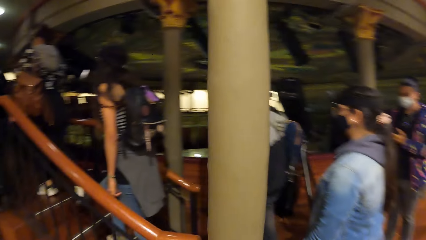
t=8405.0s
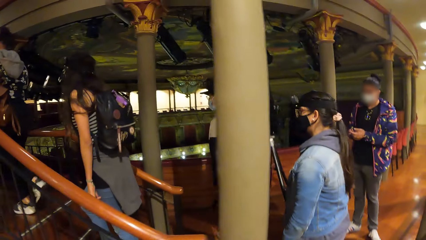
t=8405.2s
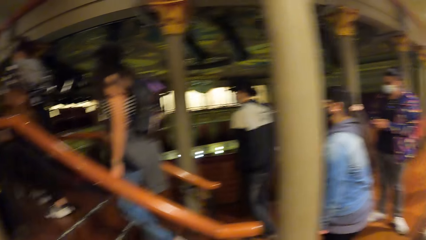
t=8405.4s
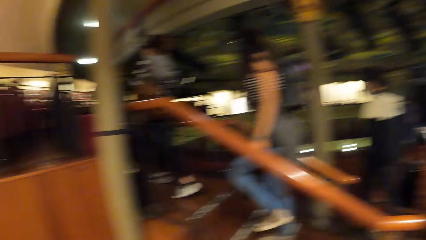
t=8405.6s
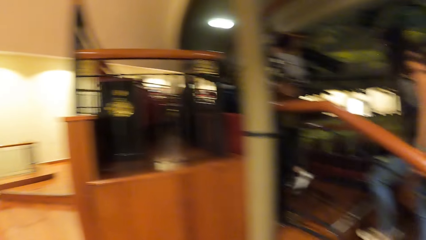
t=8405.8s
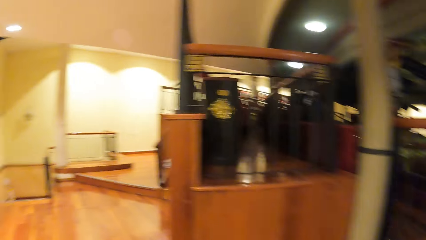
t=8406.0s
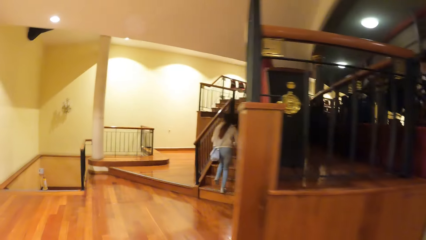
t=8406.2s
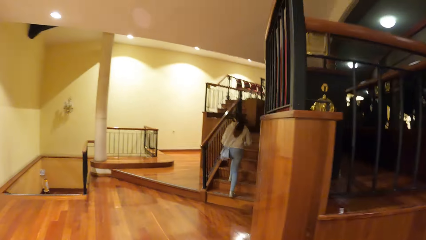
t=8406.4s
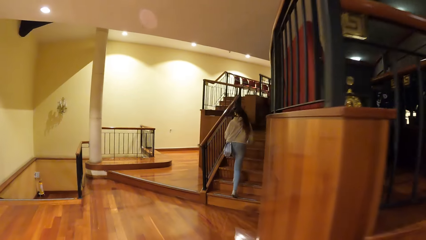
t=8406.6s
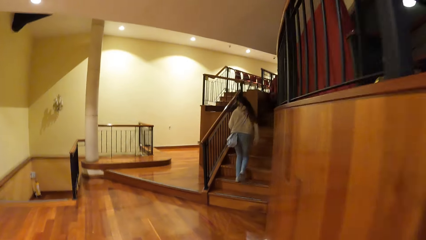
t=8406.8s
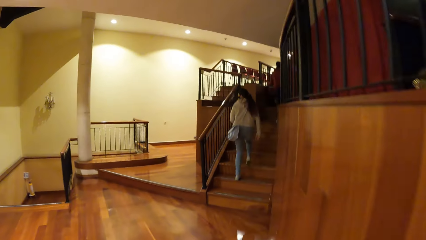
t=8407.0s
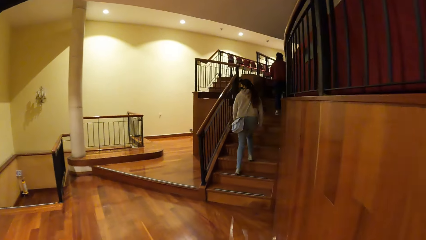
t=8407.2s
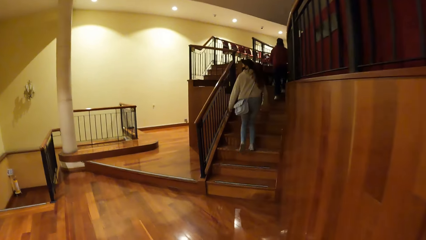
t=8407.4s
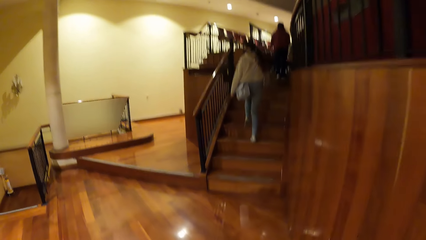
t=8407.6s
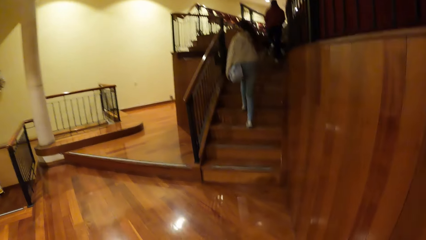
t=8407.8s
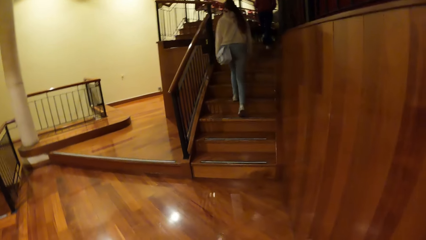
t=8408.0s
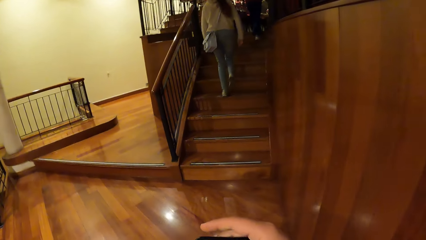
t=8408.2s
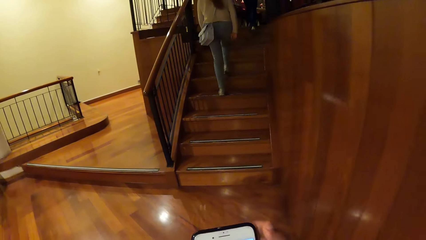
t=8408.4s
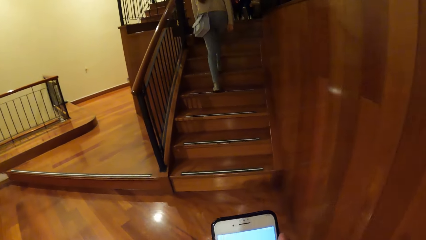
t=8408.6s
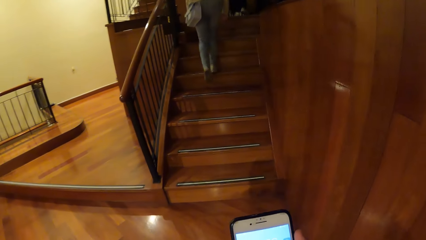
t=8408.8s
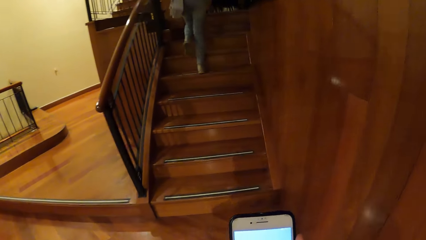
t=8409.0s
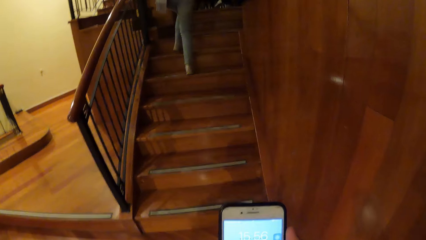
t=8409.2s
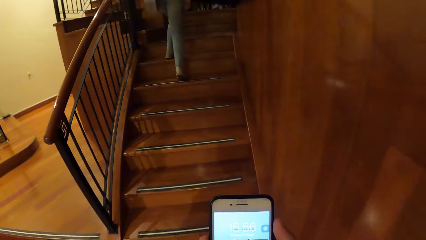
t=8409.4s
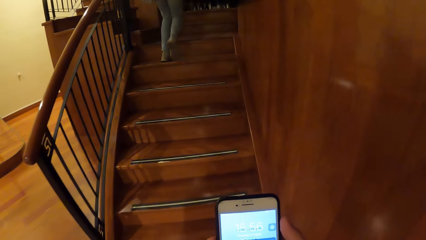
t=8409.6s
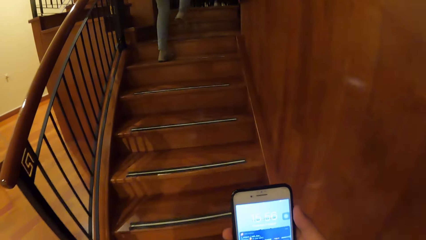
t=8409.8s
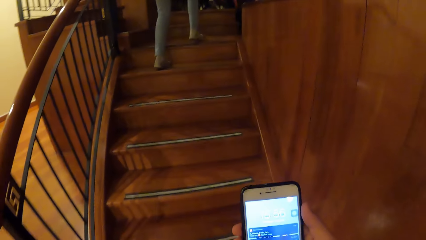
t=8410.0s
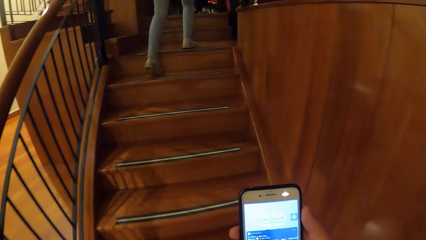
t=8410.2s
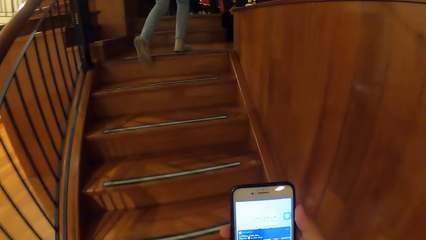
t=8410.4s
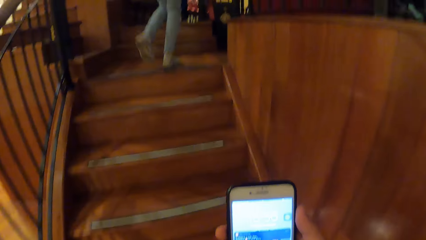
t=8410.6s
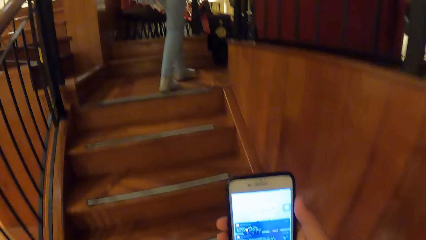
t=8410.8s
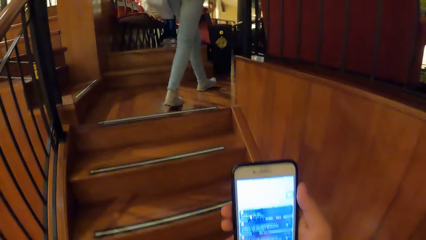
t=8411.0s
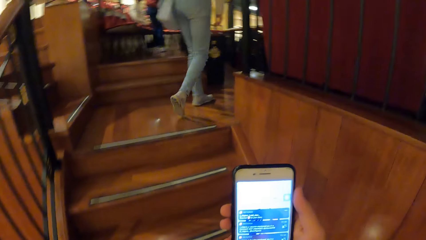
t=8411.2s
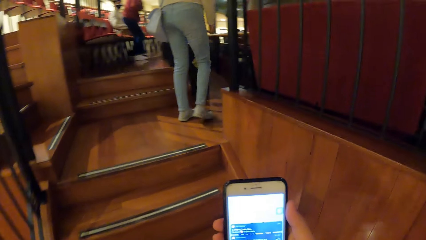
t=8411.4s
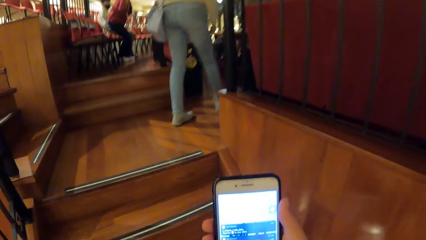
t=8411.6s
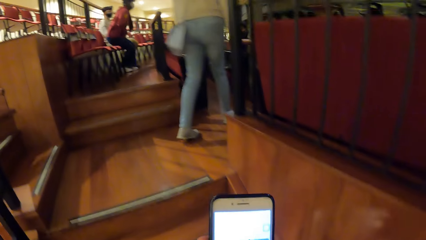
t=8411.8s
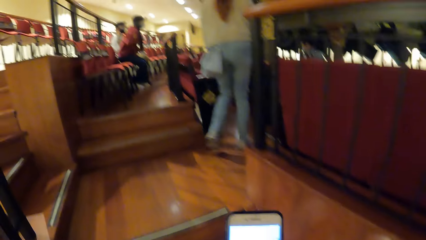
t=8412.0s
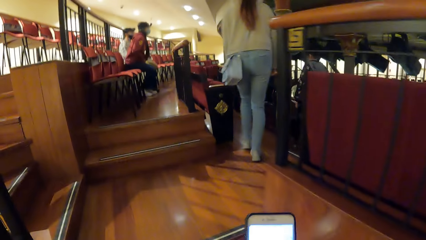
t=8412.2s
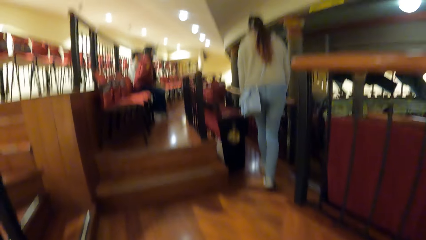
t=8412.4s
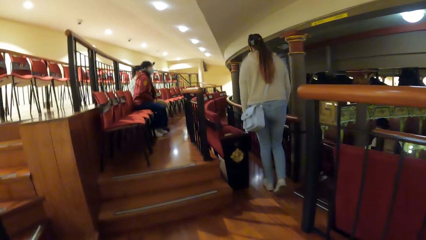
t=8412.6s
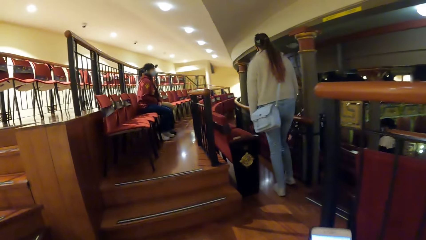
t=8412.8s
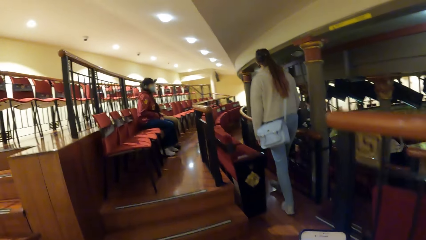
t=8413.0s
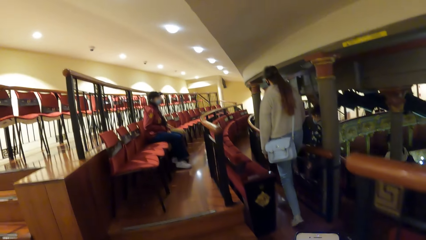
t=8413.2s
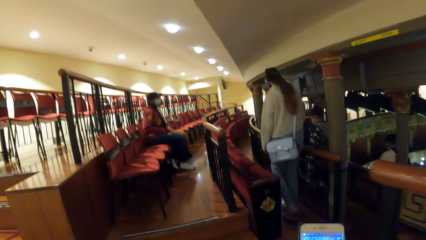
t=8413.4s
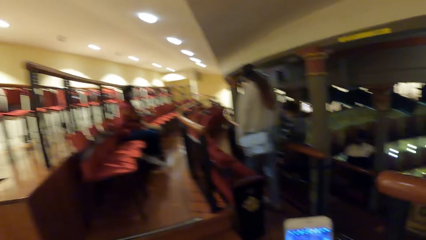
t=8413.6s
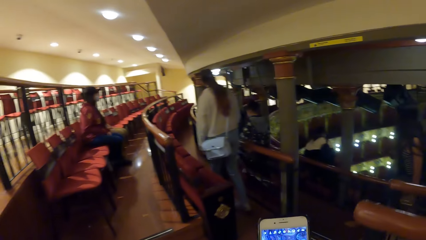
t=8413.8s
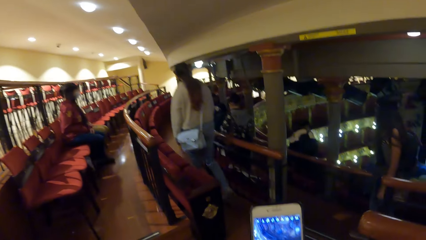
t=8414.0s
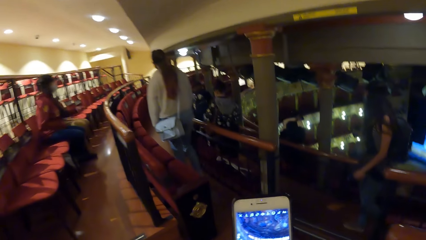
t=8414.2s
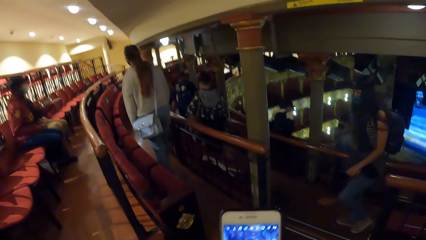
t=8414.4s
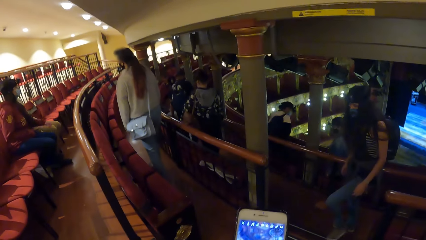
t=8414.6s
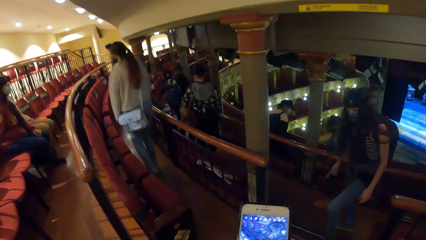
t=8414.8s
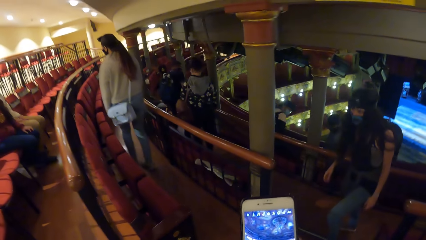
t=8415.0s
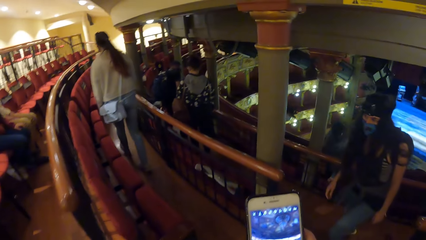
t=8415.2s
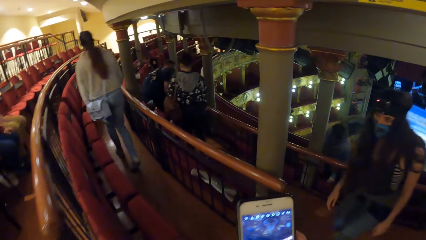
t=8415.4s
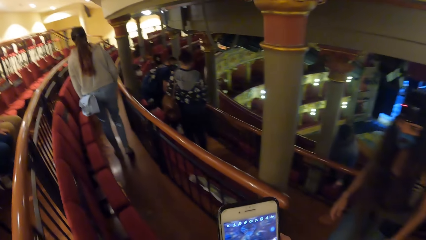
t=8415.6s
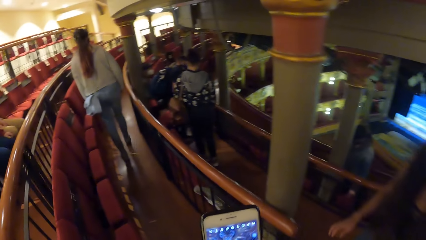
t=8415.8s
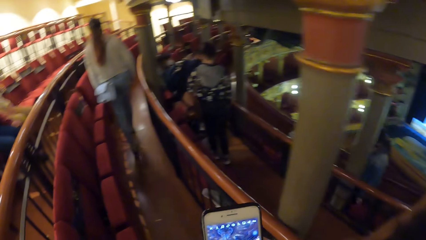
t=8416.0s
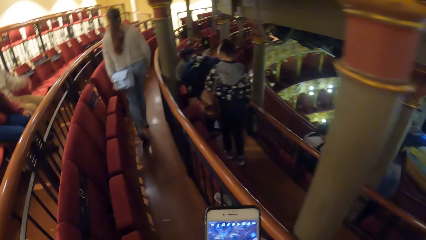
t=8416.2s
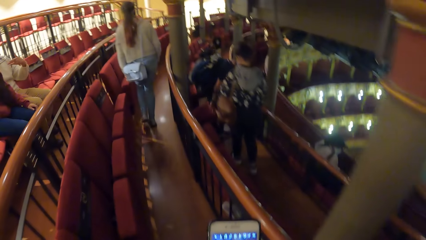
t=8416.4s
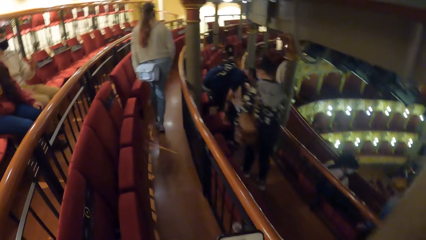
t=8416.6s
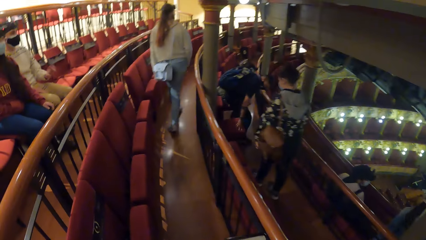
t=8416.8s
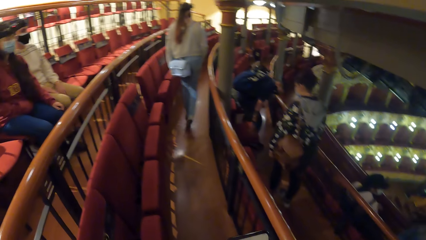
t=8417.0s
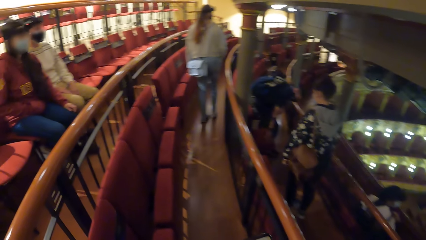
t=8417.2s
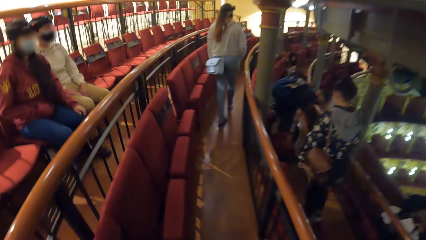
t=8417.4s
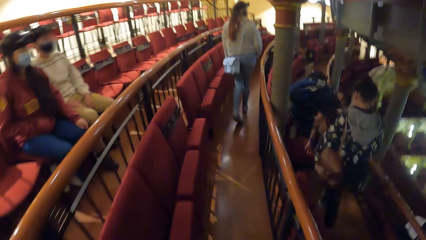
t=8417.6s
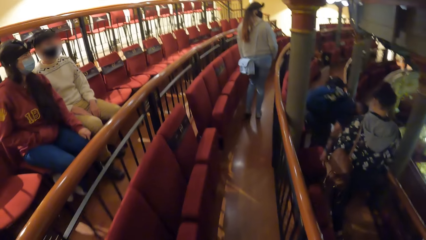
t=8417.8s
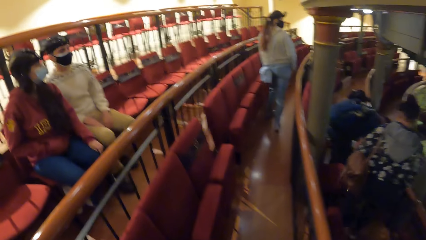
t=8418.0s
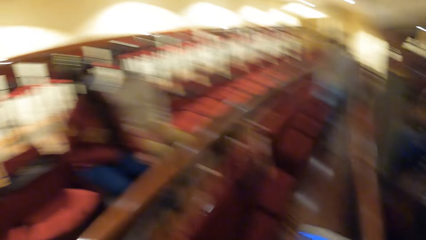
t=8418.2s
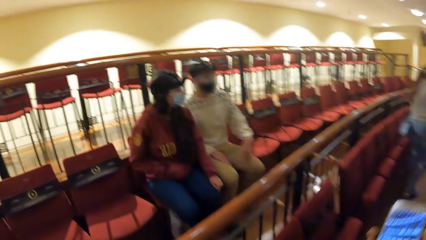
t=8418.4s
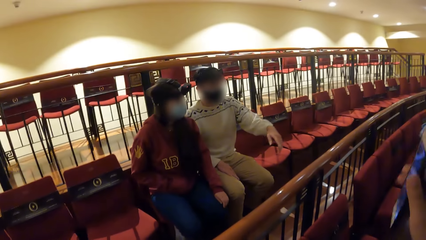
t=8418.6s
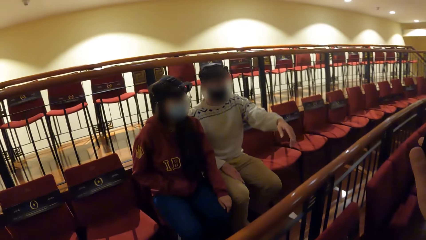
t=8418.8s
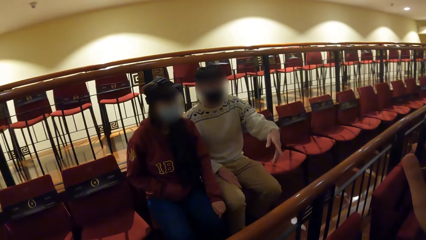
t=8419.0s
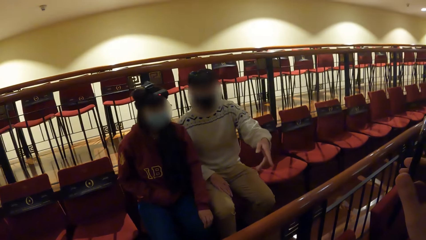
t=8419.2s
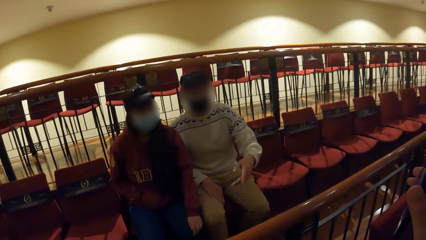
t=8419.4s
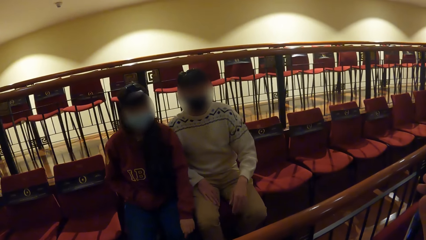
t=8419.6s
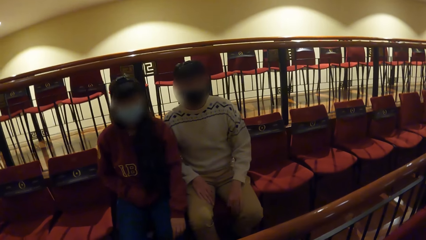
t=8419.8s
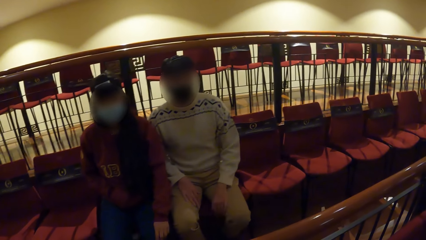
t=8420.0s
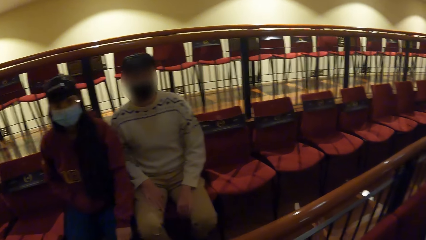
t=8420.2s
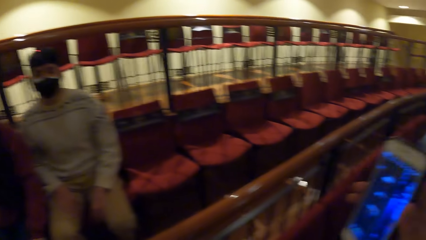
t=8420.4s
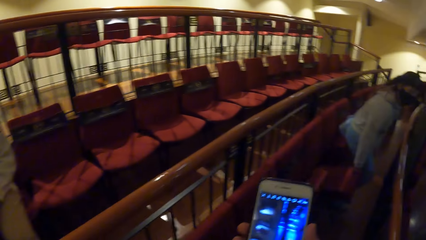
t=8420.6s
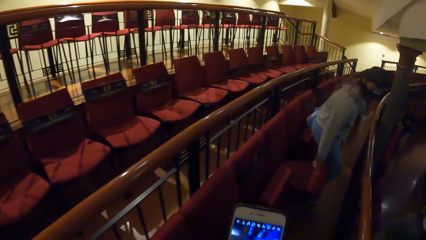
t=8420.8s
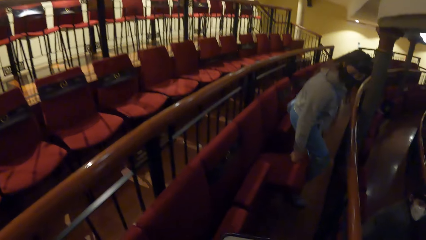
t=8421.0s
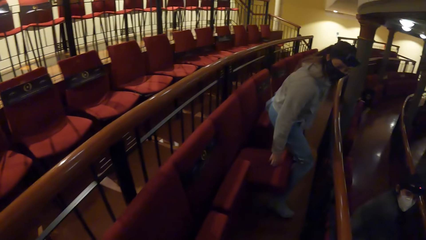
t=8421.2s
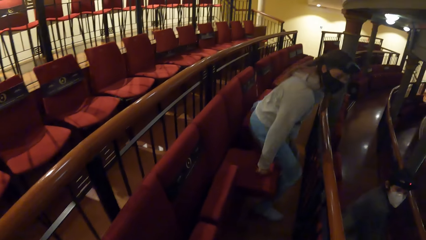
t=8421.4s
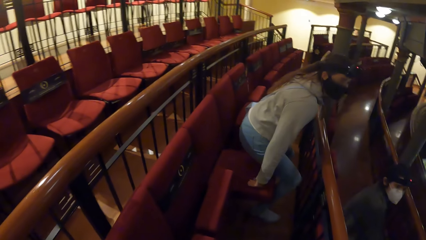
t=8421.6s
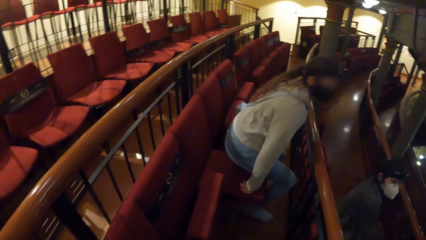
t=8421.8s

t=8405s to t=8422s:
A woman walks up the stairs. The camera wearer looks at the phone. He holds the phone with his right hand. He climbs a staircase with a group of people. A person sits. The person gestures. Another person gestures. The camera wearer shows the phone screen to a man and another woman. The man demonstrates to the other woman with his left hand. The first woman sits. She places her right hand on a chair.
